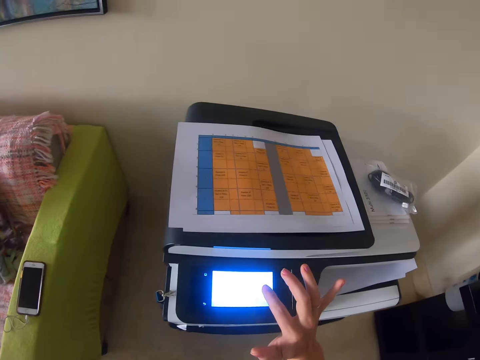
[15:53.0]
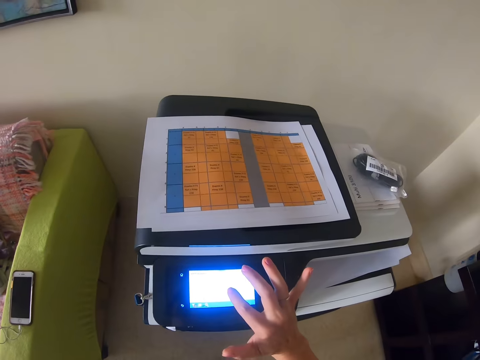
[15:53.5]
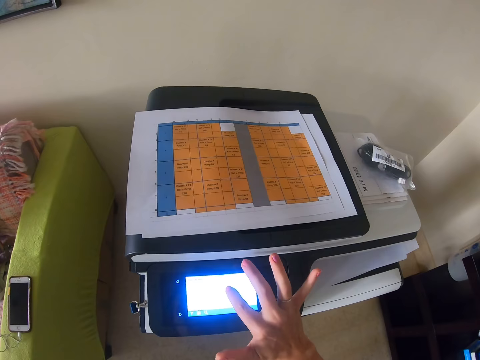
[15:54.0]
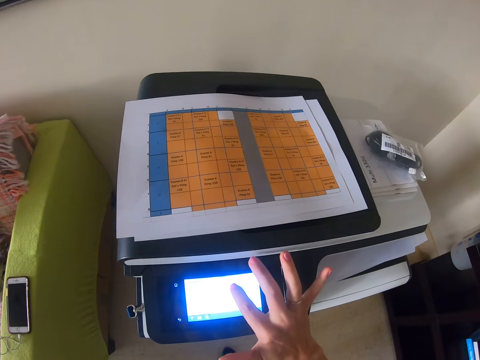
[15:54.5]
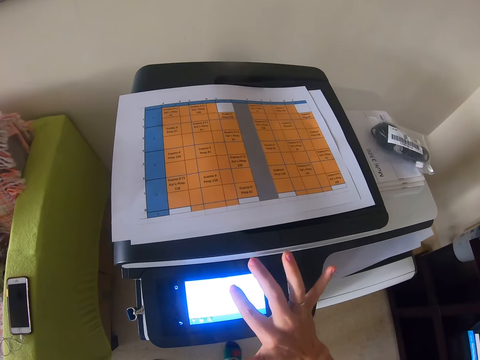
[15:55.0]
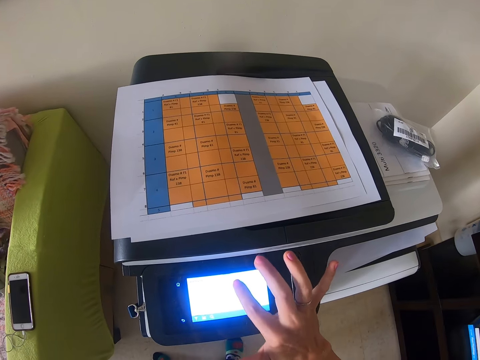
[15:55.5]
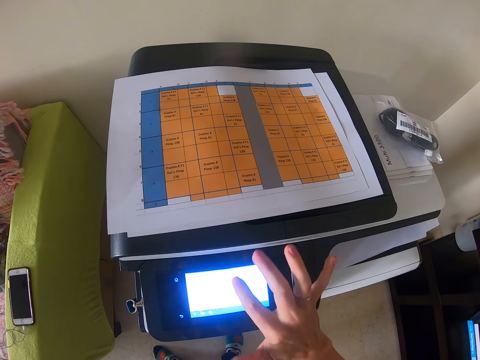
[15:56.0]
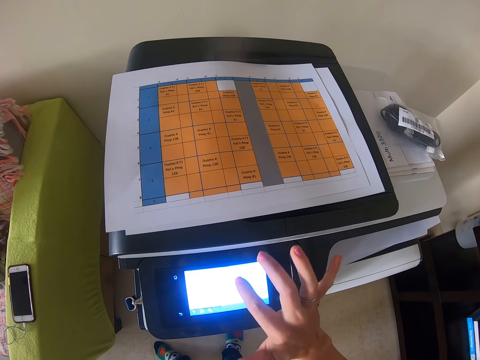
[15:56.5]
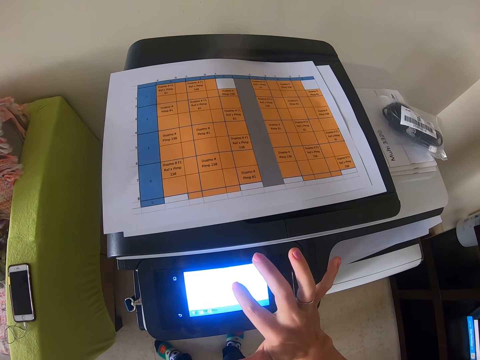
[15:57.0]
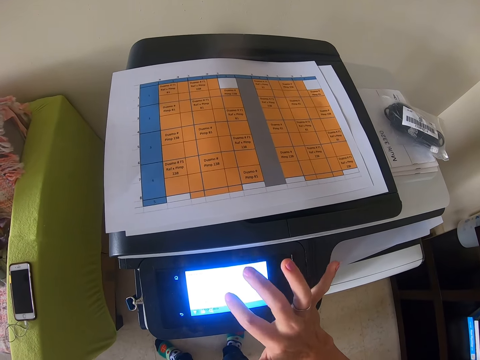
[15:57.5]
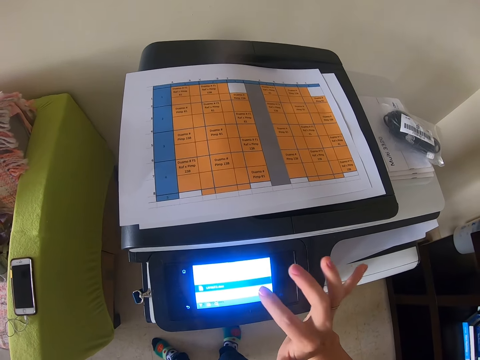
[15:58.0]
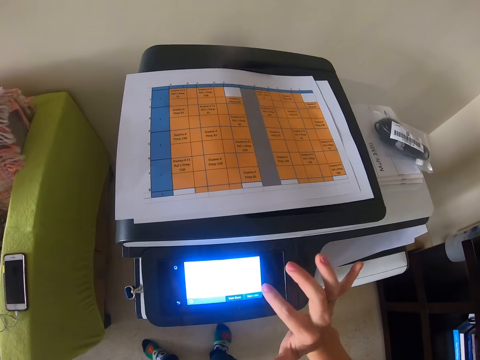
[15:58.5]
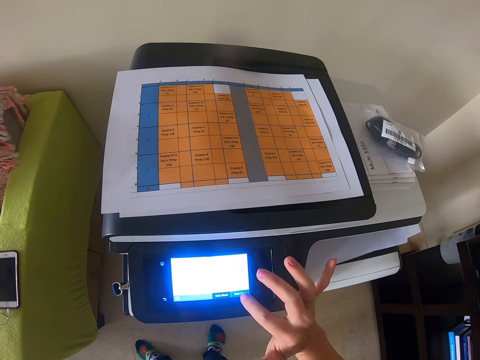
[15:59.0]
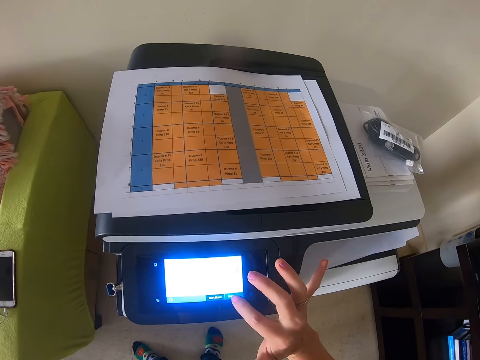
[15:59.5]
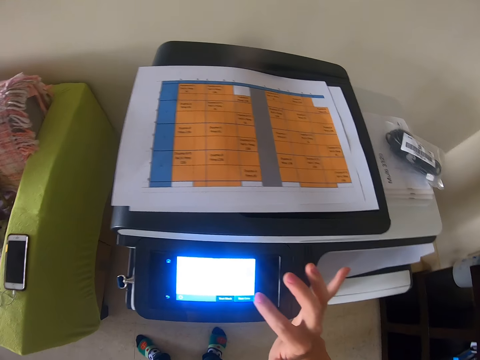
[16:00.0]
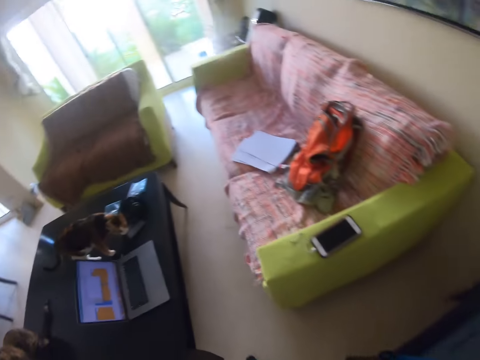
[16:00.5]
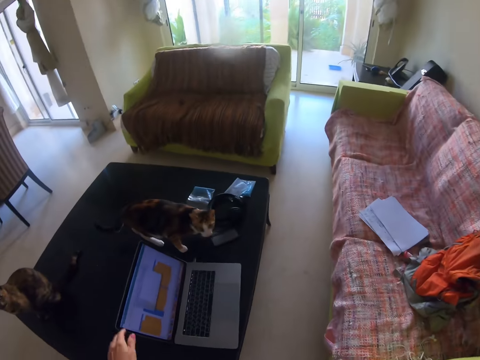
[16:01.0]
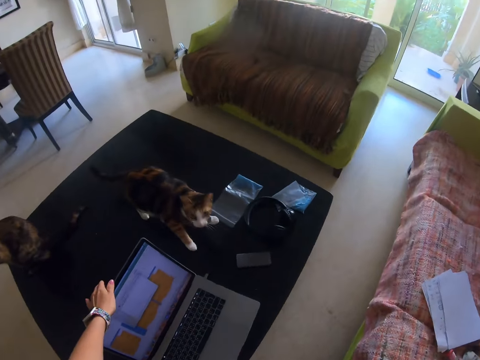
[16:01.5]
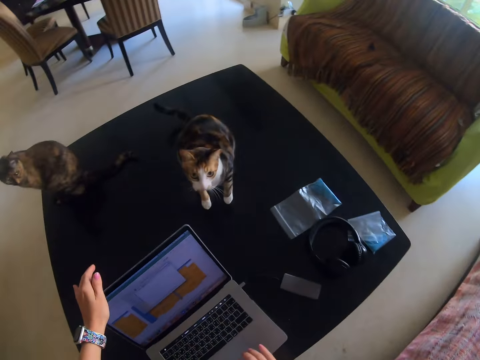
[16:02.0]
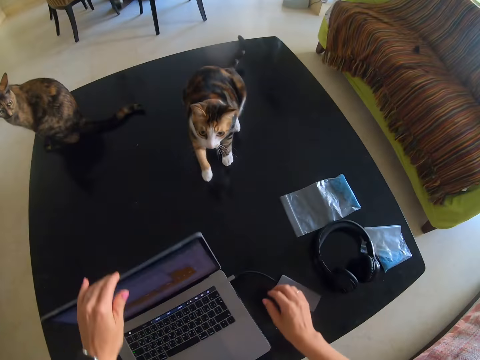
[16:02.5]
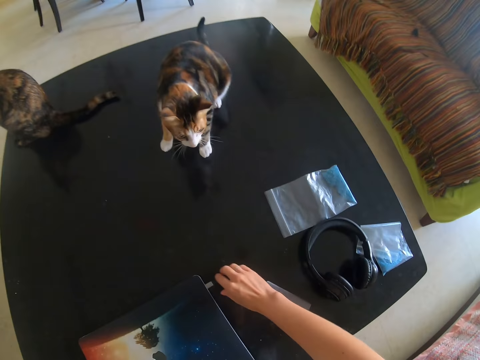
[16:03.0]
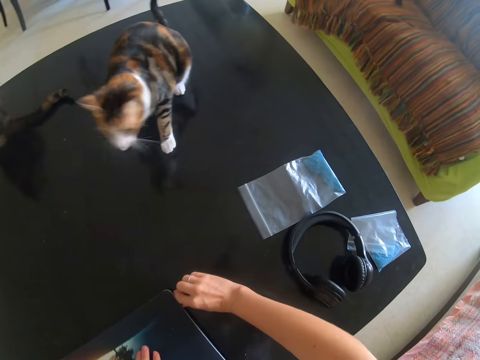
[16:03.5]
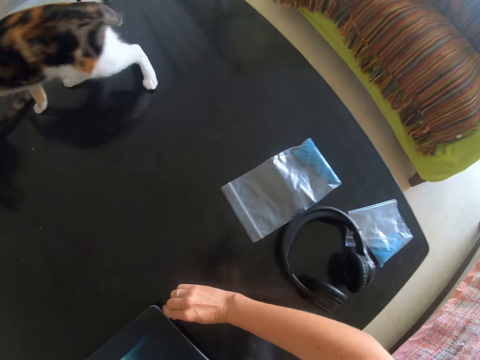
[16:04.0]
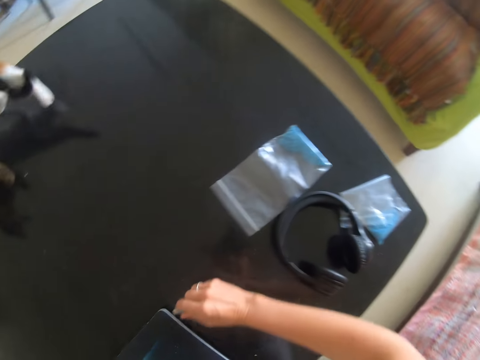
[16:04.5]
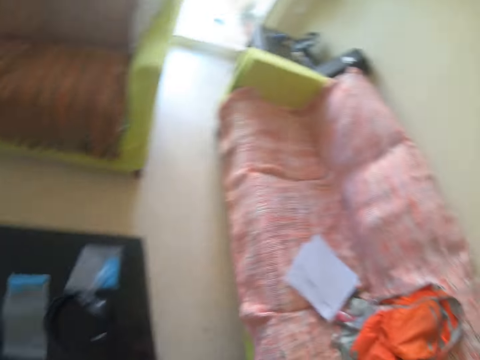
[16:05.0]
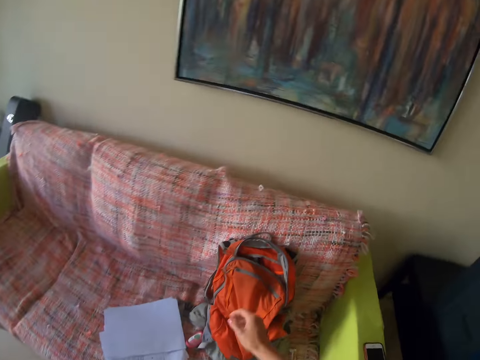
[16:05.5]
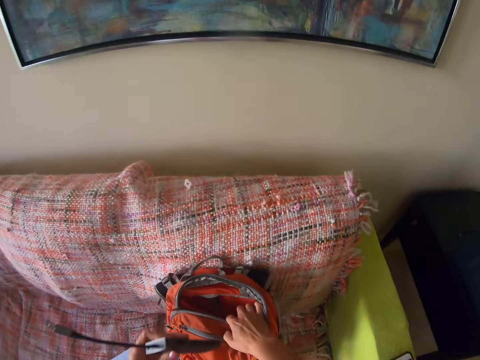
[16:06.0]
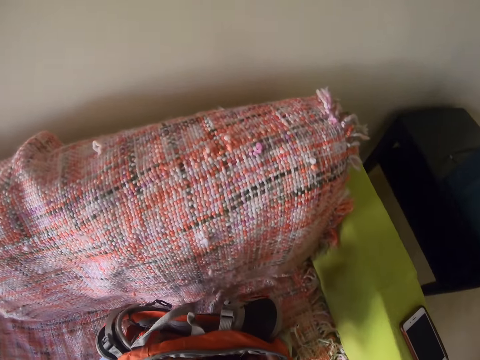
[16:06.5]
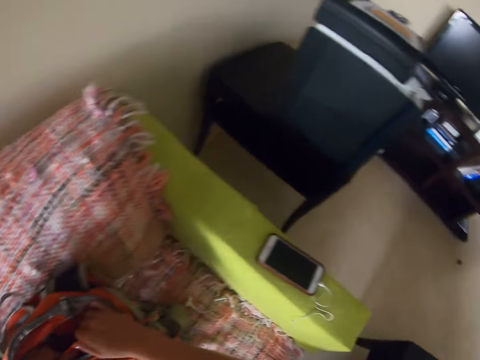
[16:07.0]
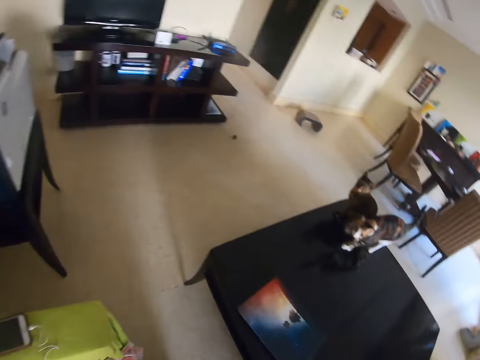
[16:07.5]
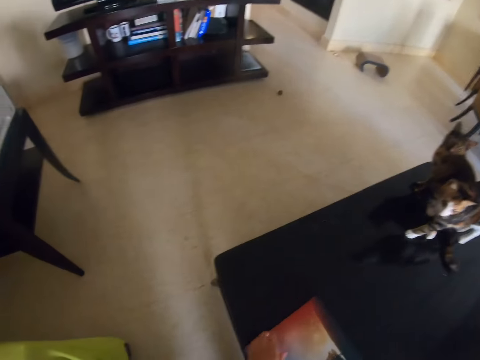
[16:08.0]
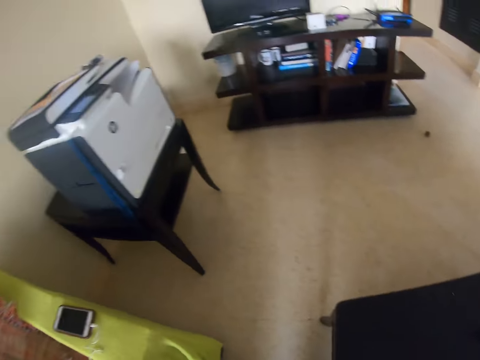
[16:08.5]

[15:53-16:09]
The camera wearer closes the laptop, removes the hard drive, and unplugs a cable from the laptop. They put the hard drive in the bag. They put the cable into the bag.

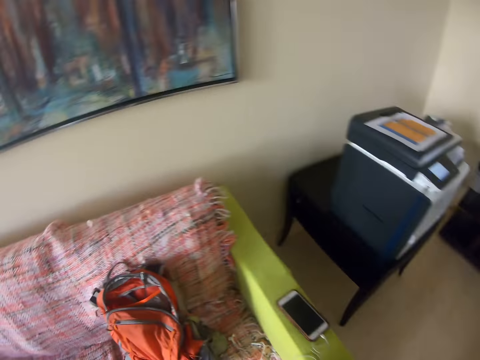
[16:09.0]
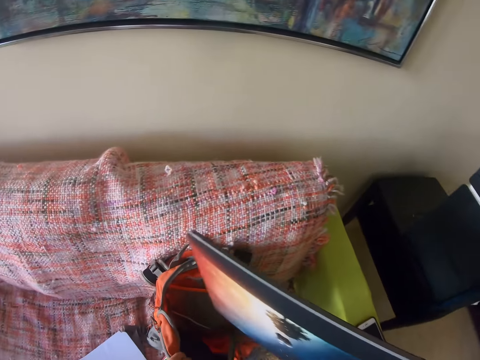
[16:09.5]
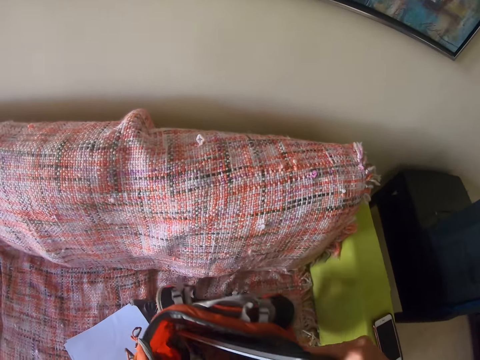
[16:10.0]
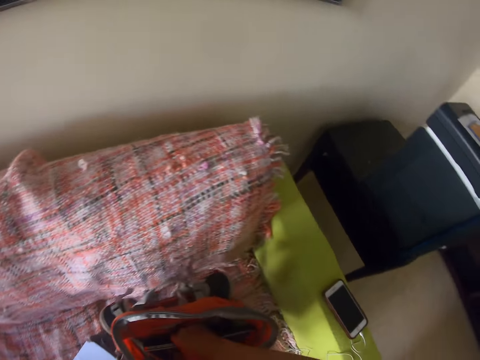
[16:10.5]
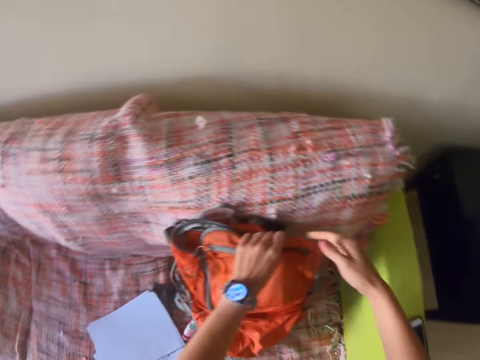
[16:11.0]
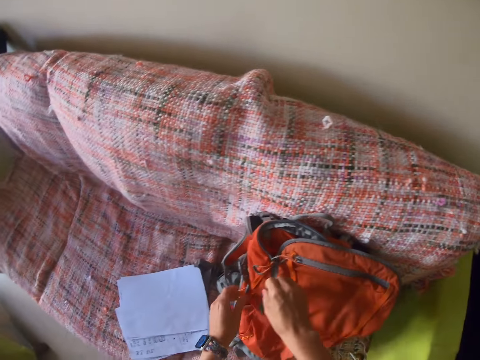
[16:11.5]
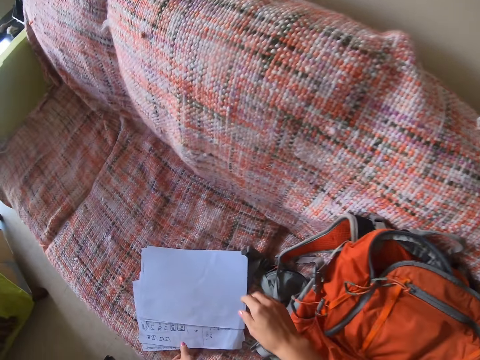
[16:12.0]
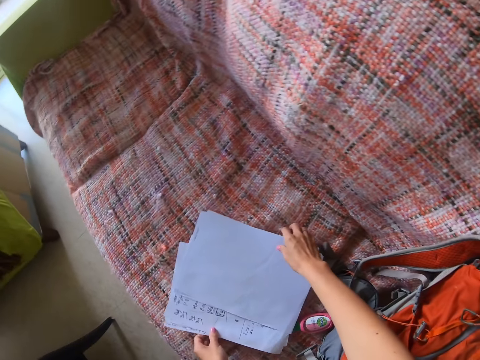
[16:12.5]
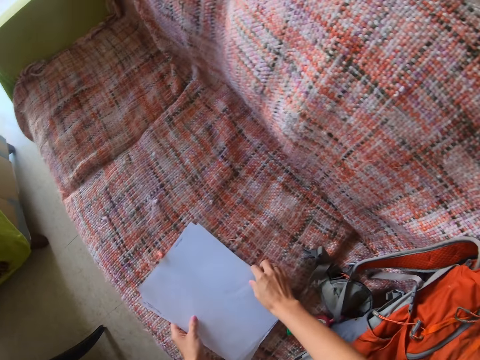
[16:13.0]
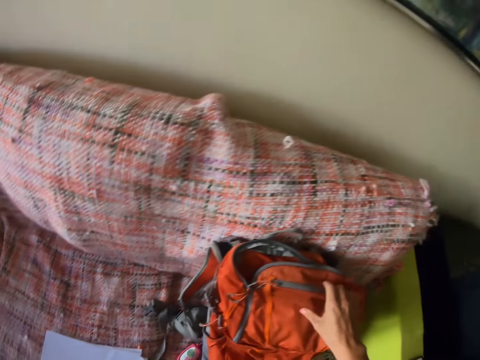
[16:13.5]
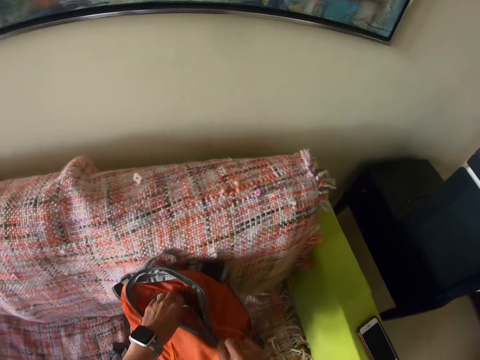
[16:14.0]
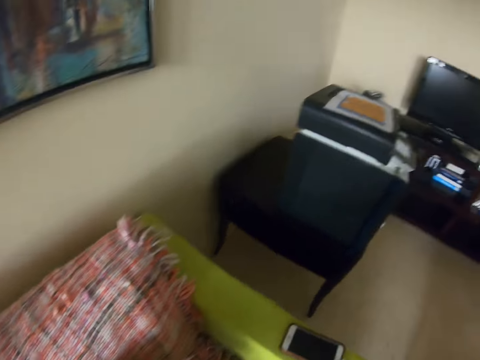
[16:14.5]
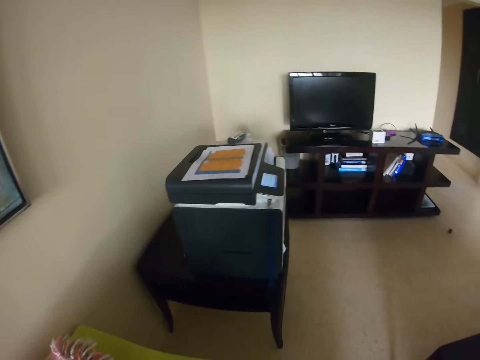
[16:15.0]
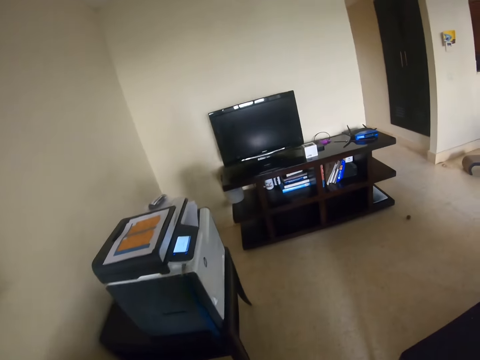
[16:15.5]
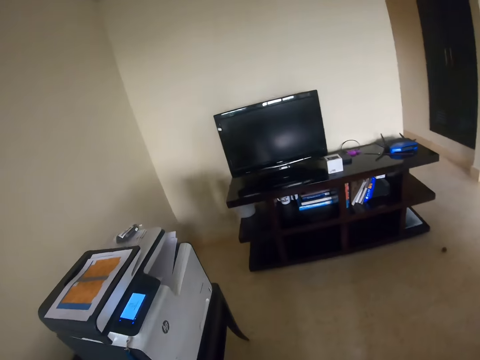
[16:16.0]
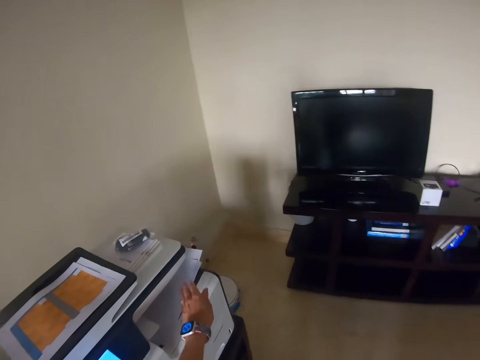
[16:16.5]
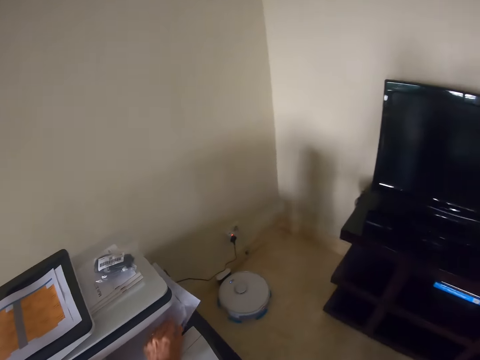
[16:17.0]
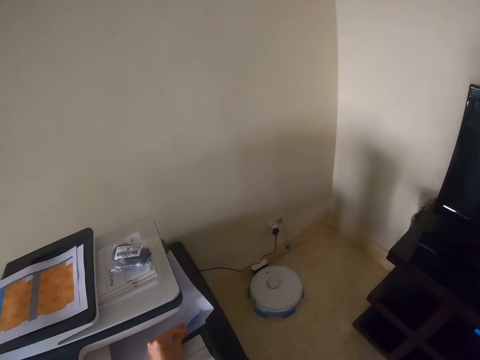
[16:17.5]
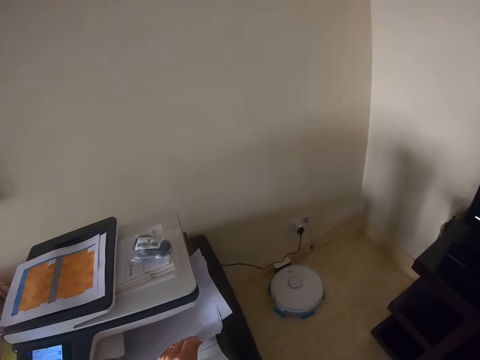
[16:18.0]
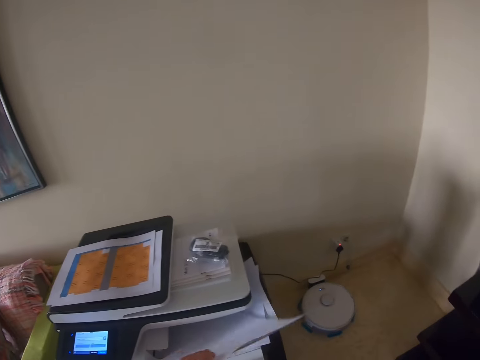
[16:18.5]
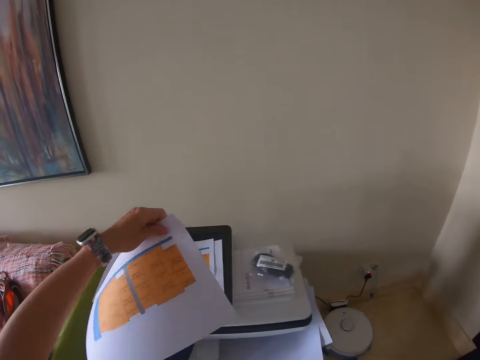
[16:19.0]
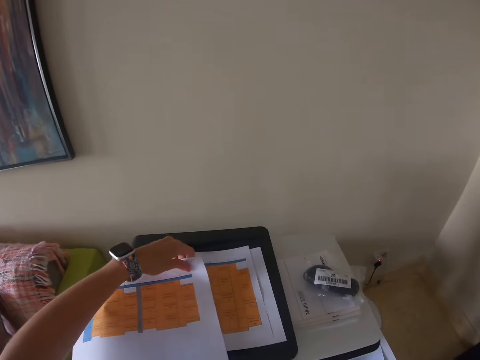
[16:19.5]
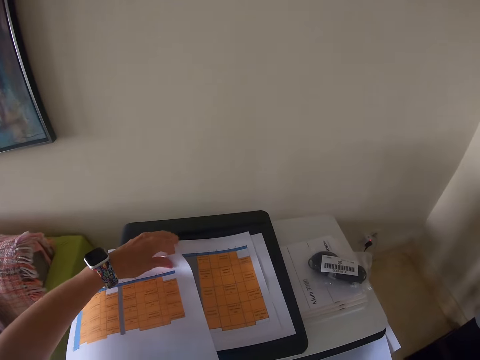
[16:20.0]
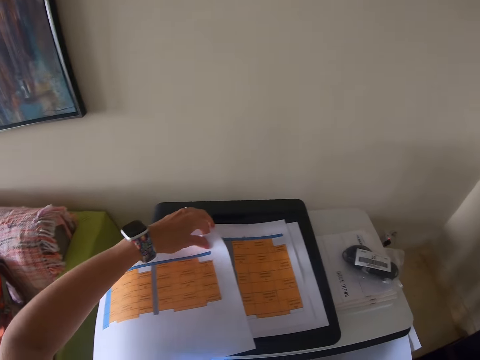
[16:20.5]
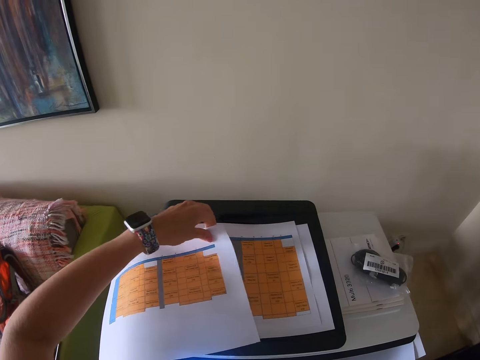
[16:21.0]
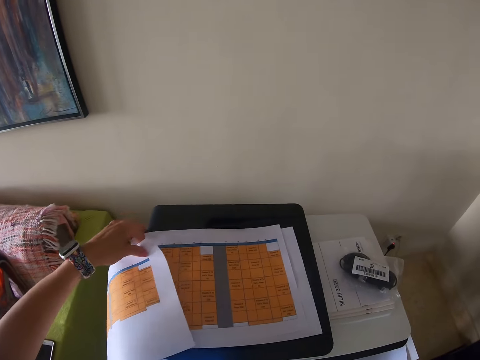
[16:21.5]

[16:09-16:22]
The camera wearer puts the laptop in the bag. They take papers from the sofa. They walk towards the printer. They take papers from the printer and put the papers on the printer.
